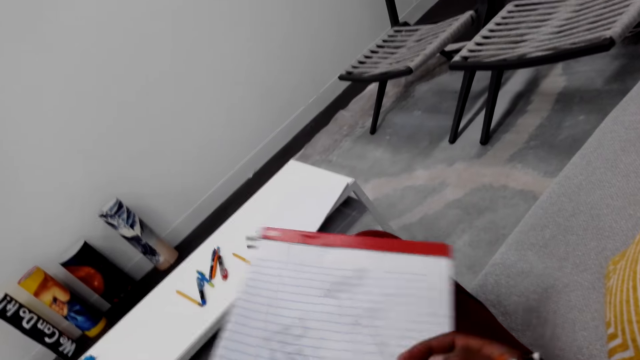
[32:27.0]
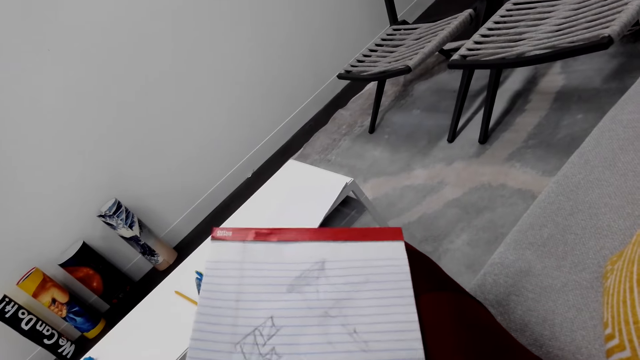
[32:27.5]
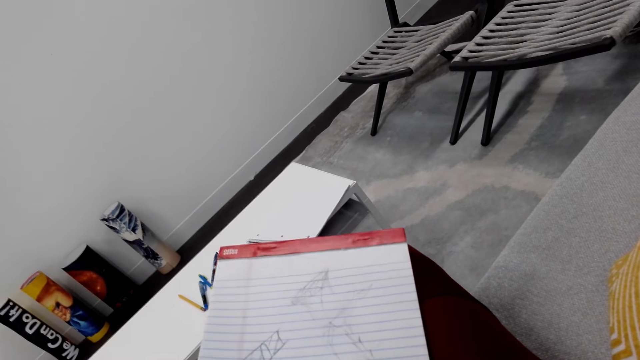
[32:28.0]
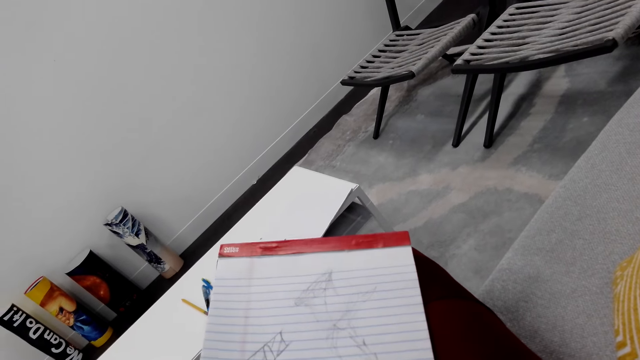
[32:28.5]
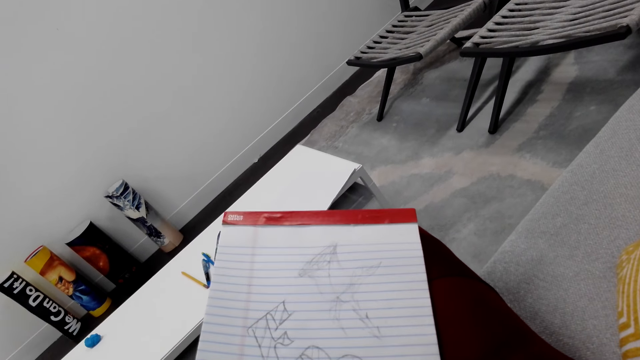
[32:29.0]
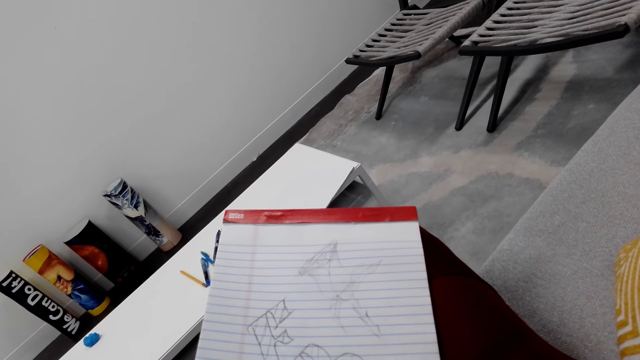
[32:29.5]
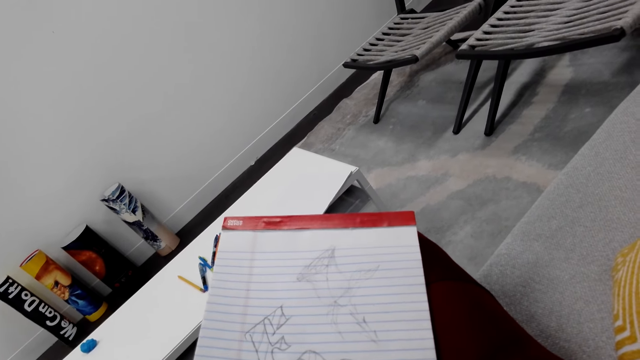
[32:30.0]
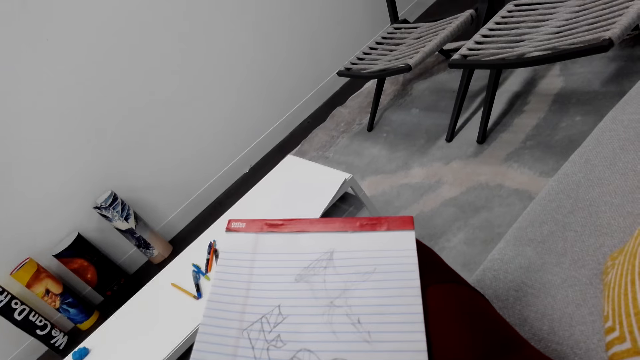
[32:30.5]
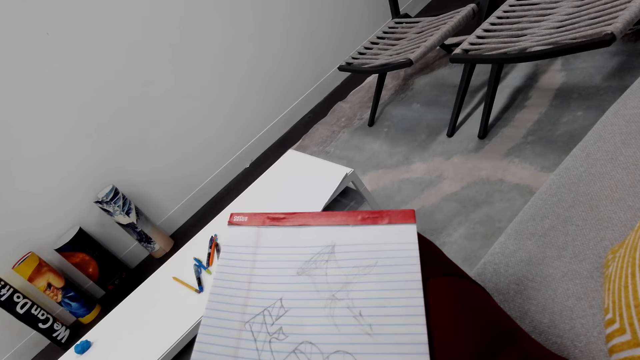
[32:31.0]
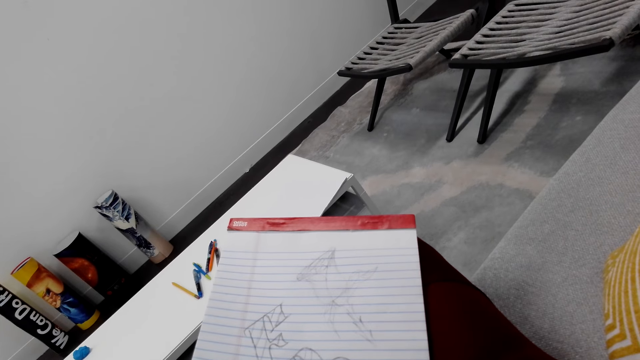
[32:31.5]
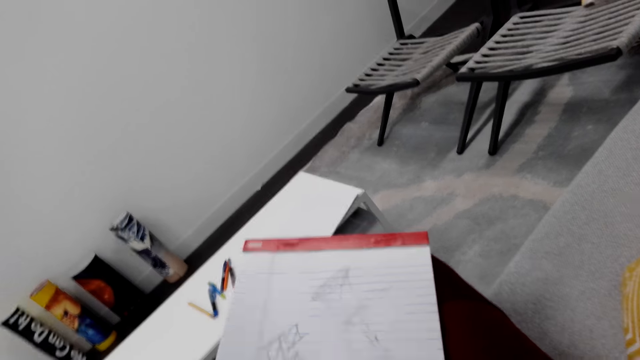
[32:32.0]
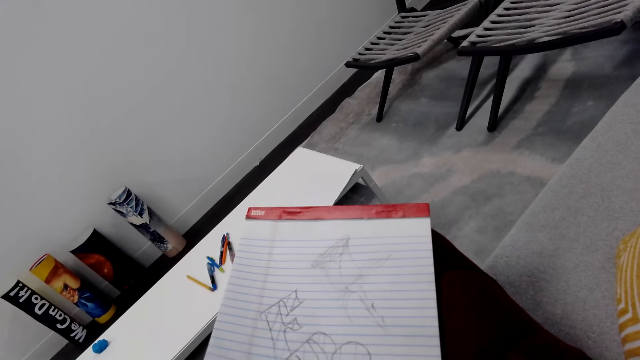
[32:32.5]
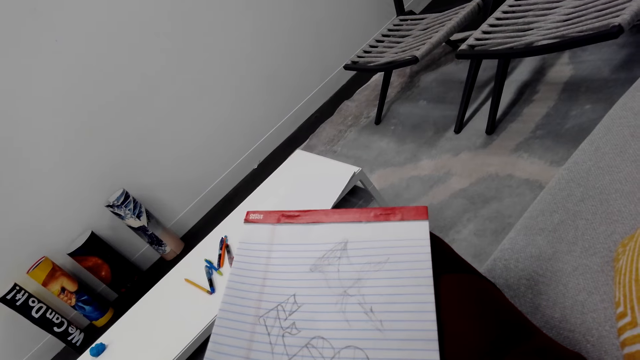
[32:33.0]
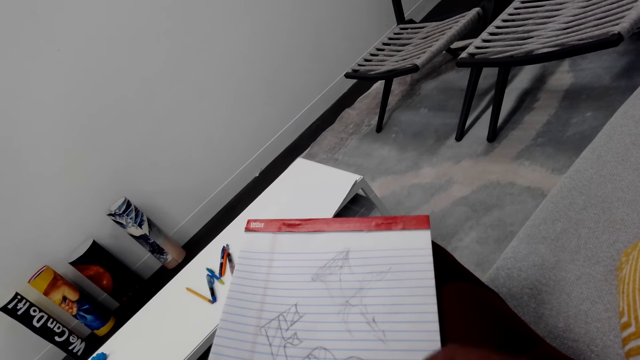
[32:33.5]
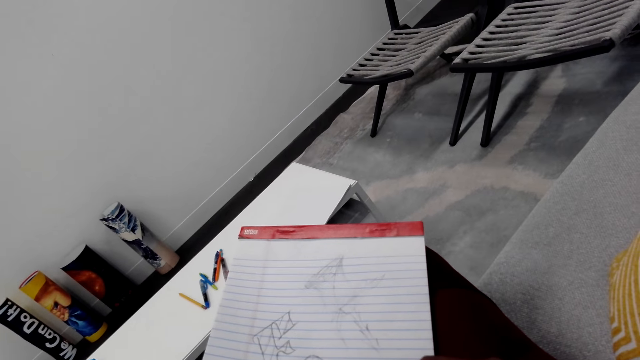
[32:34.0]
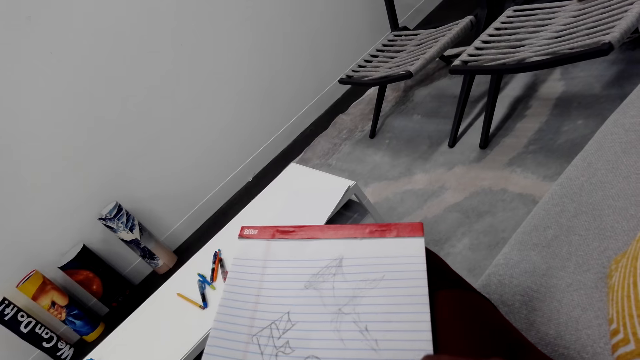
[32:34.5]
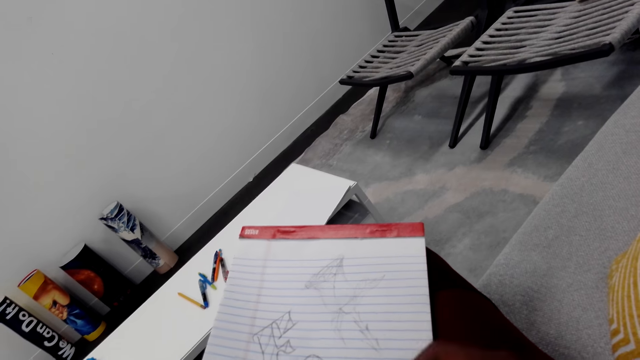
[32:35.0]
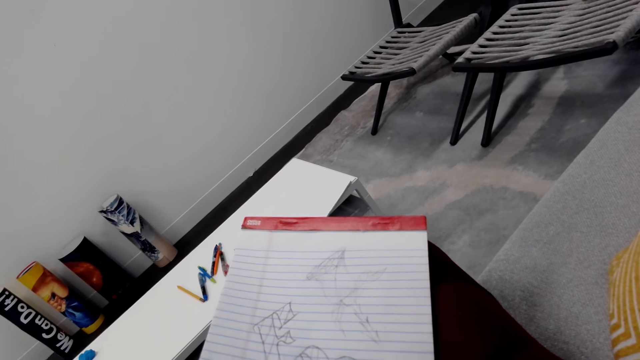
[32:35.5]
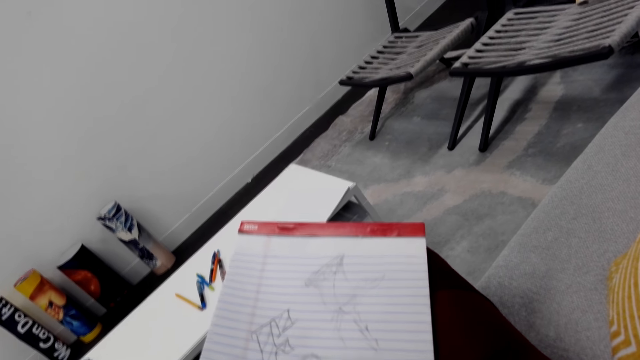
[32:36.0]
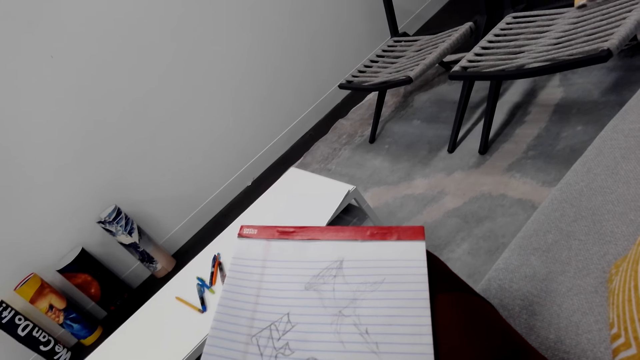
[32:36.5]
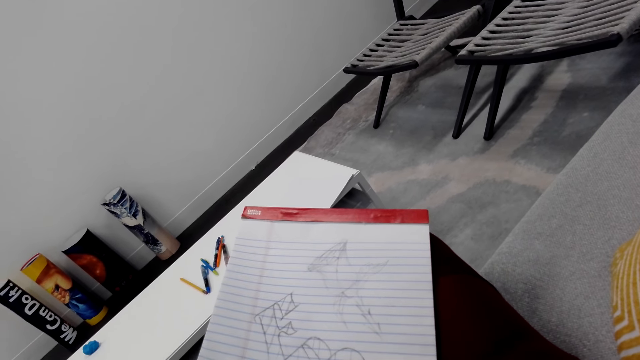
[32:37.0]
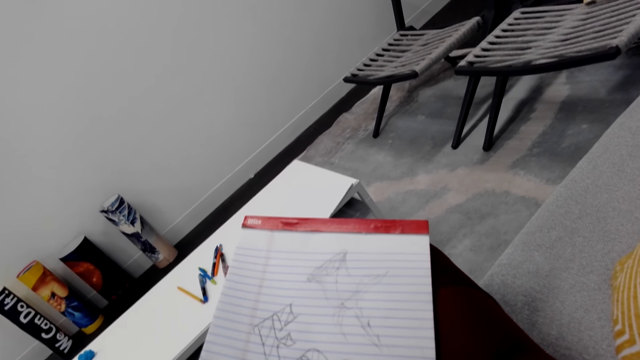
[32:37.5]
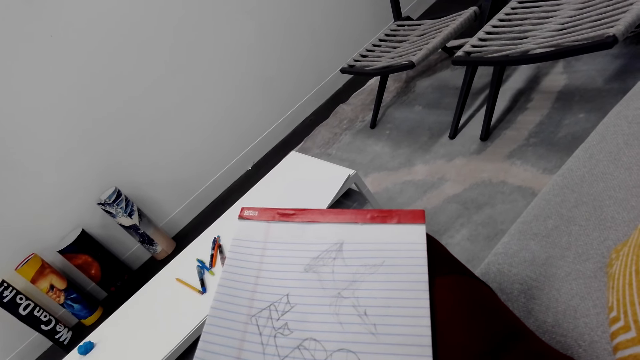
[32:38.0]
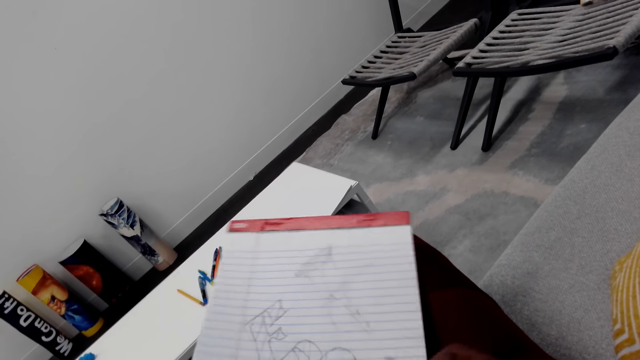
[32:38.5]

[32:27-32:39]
The camera wearer looks at the drawing. They draw on the paper with a pencil. They draw on the book.

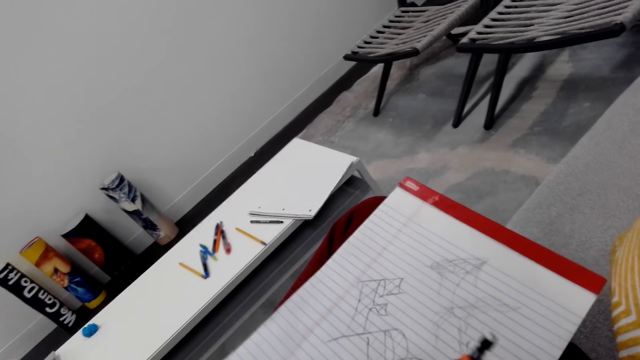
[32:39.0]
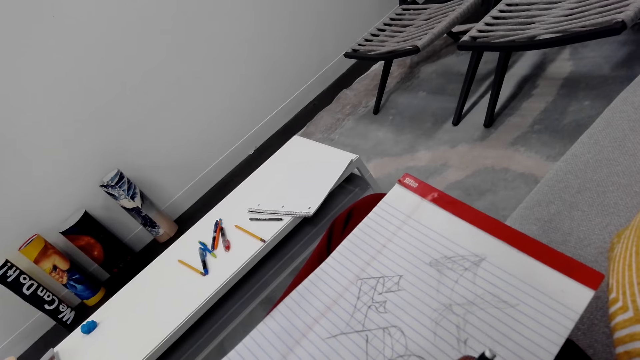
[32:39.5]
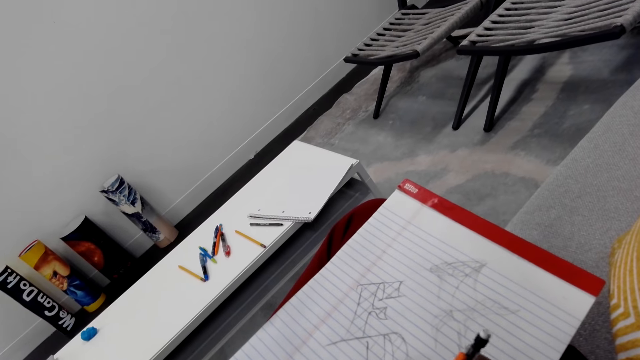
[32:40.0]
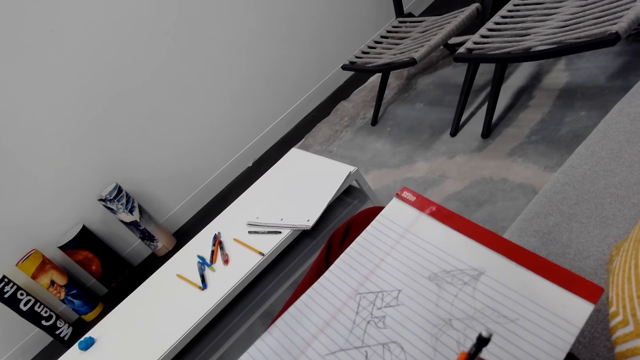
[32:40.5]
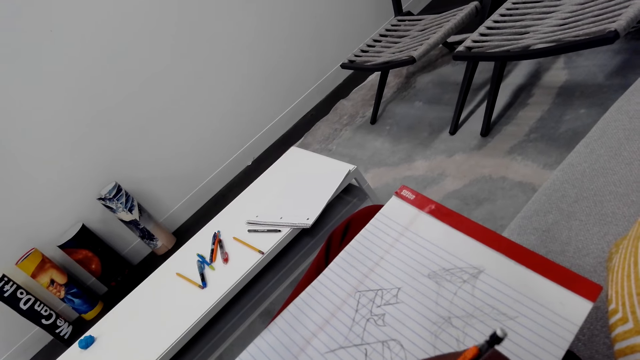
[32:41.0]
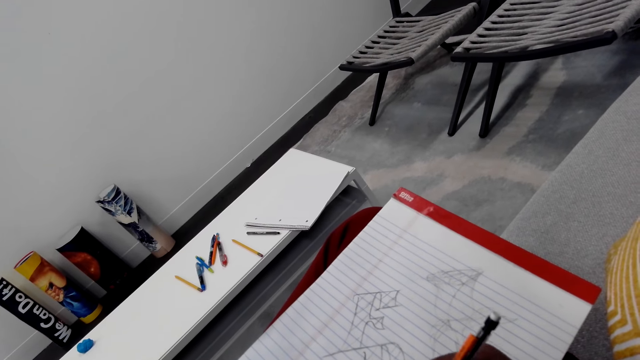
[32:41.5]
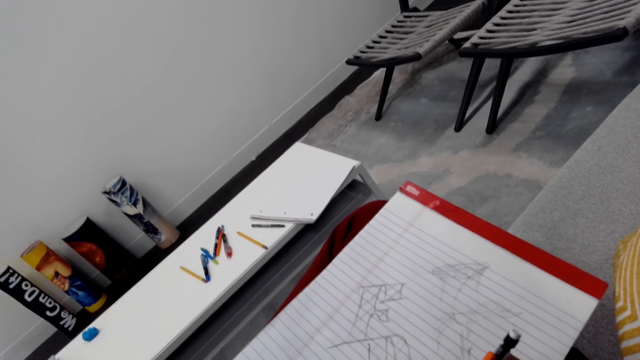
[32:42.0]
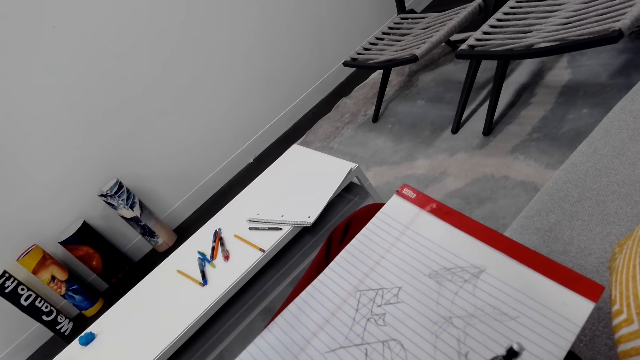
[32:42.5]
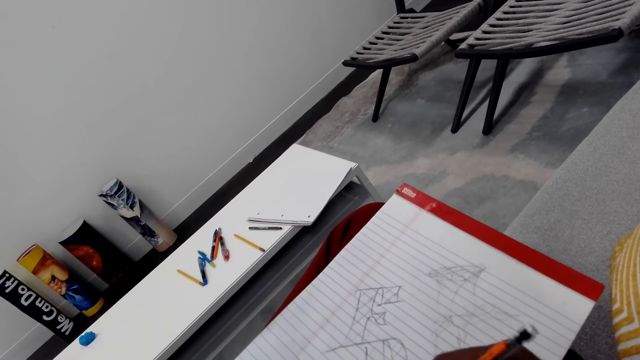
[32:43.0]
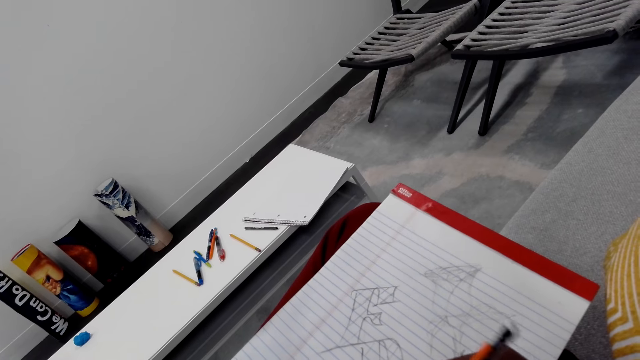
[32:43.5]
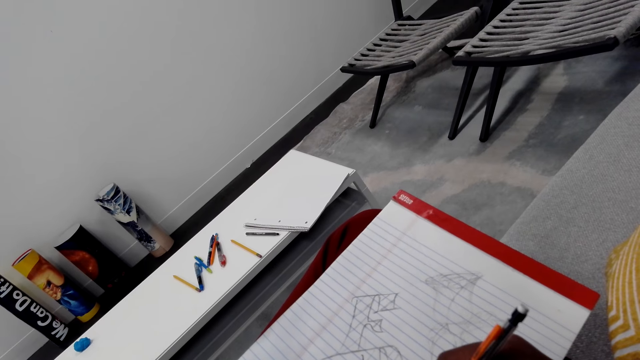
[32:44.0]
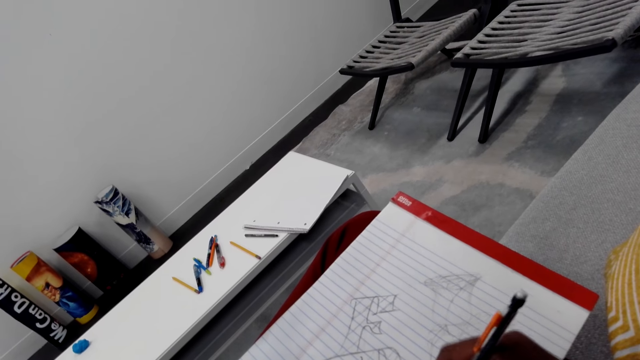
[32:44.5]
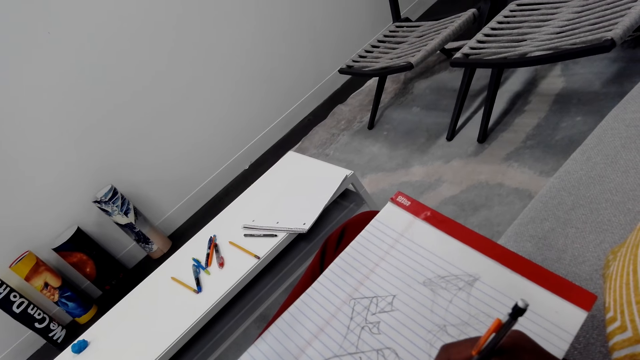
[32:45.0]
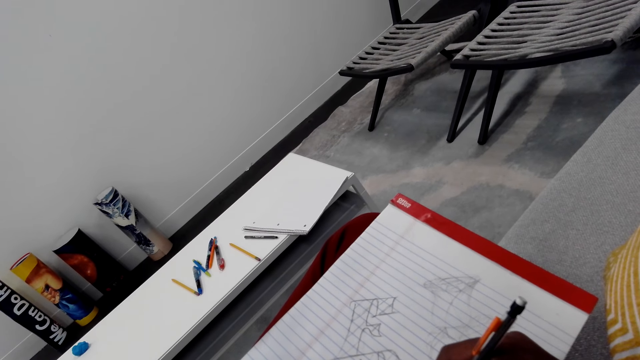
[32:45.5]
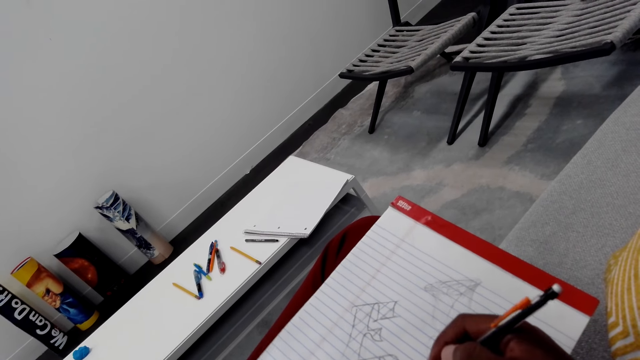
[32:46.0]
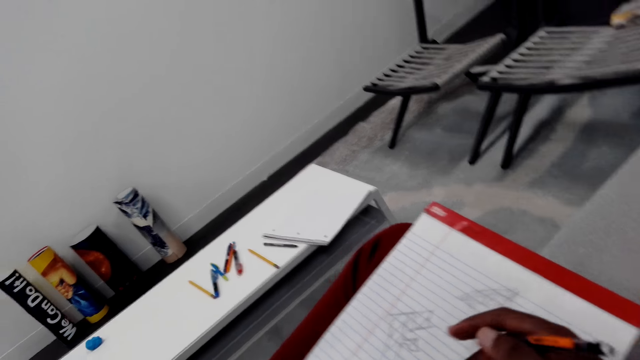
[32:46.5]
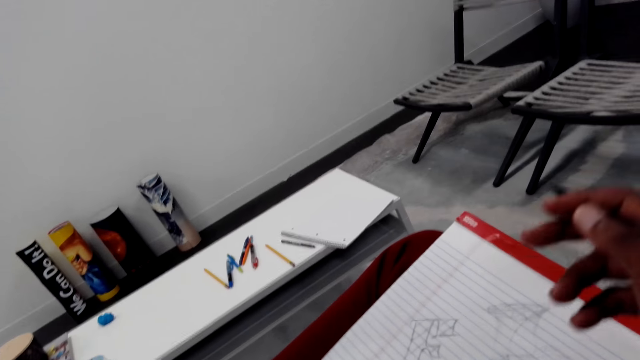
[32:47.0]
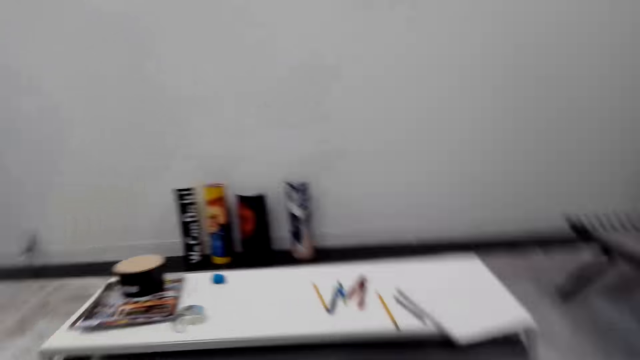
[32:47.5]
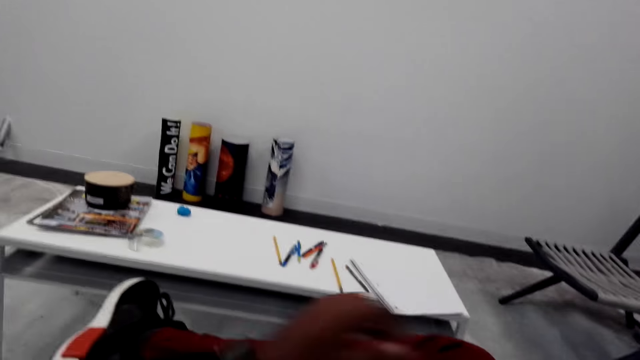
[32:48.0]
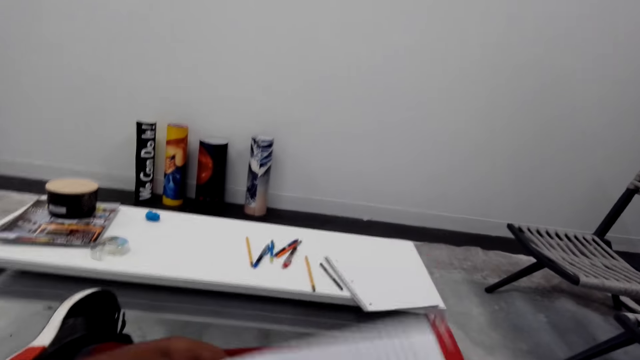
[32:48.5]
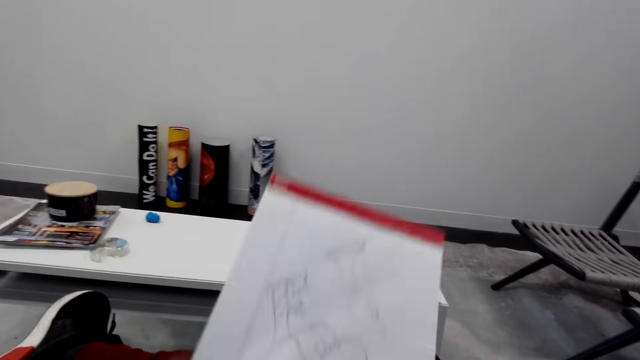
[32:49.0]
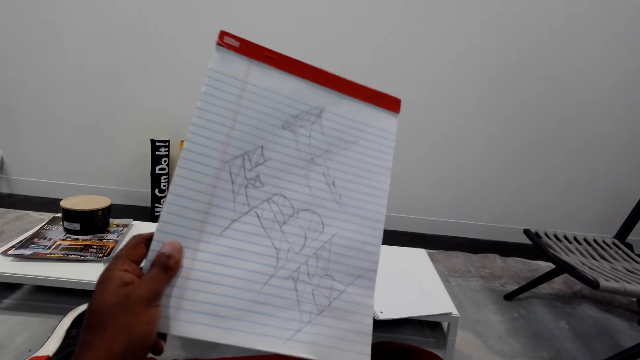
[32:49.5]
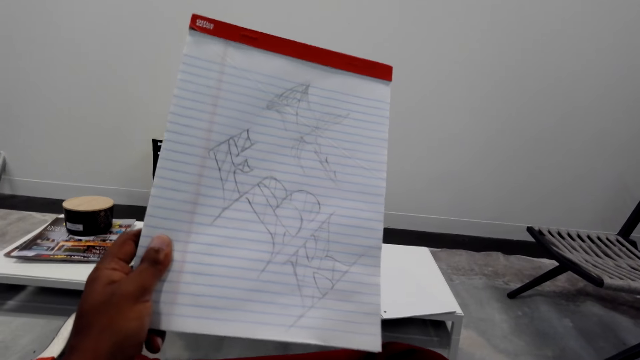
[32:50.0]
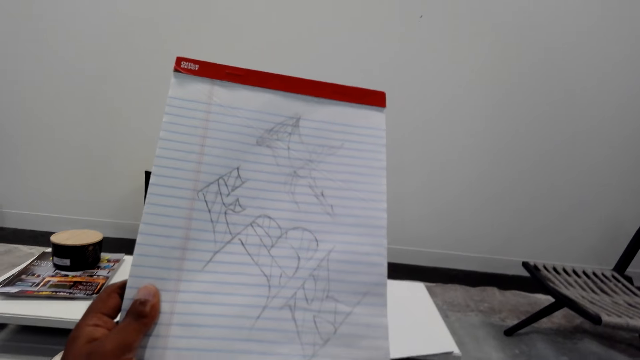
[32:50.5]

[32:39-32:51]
The camera wearer lifts the drawing paper. They look around. They look at the drawing.
